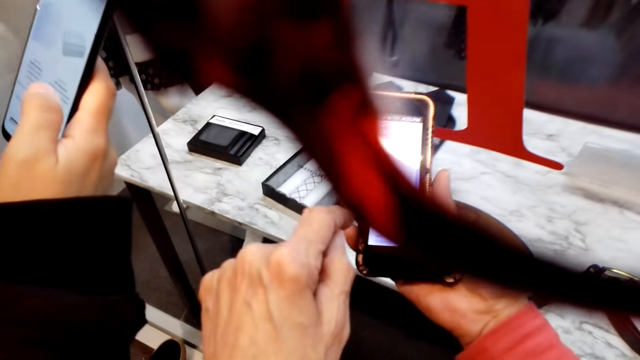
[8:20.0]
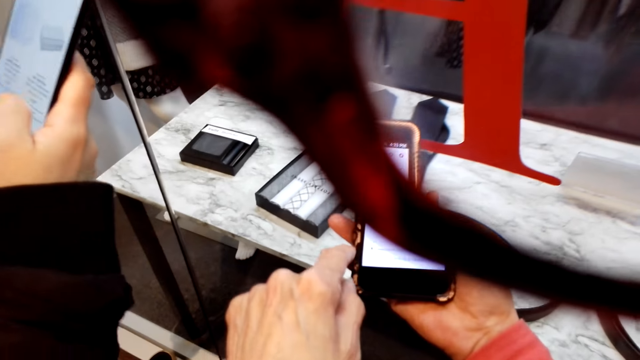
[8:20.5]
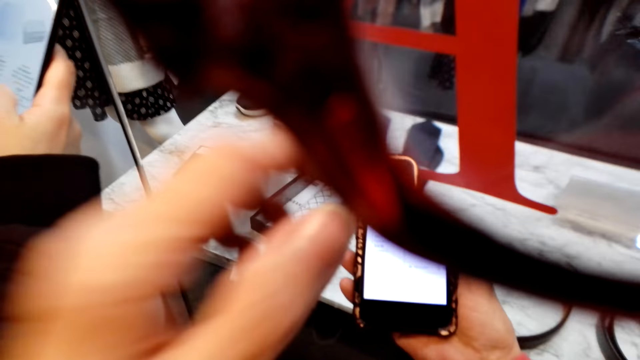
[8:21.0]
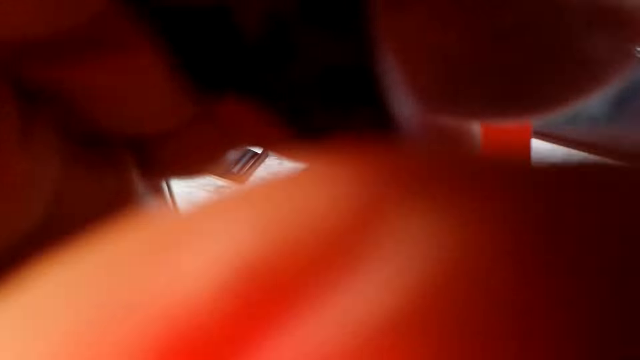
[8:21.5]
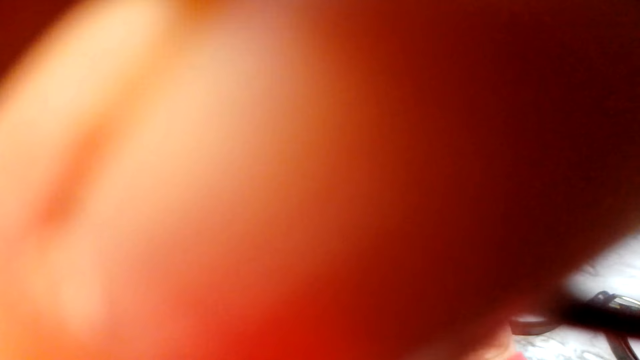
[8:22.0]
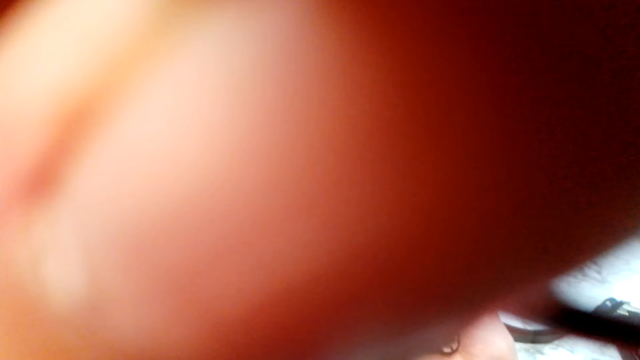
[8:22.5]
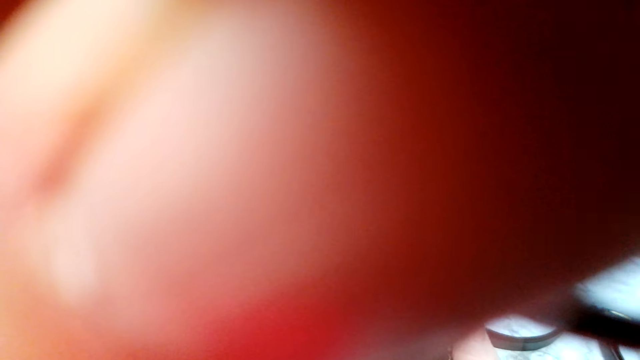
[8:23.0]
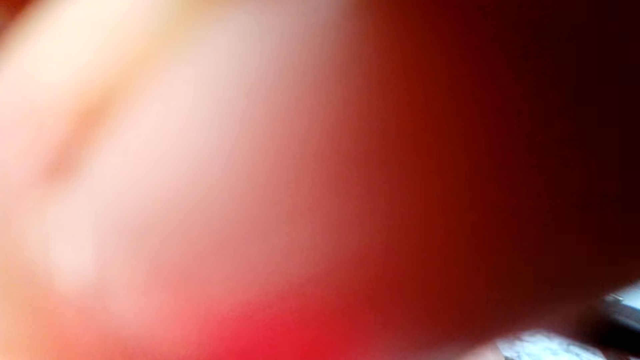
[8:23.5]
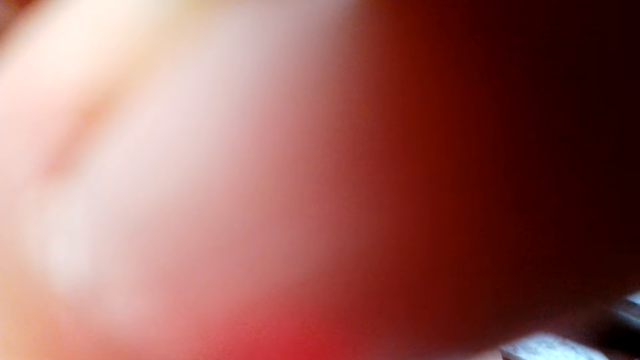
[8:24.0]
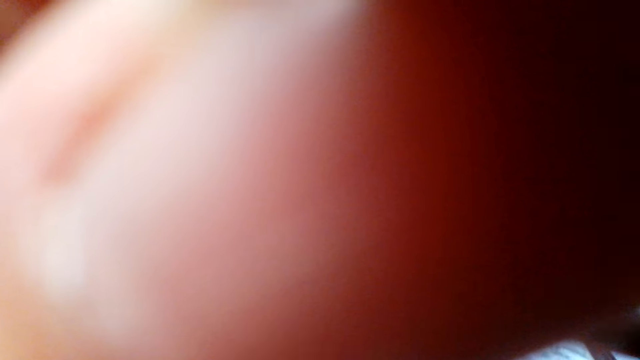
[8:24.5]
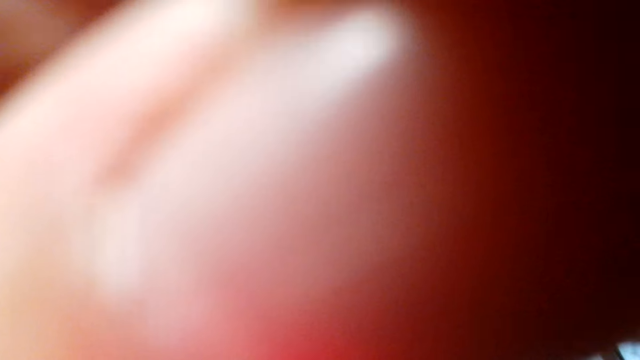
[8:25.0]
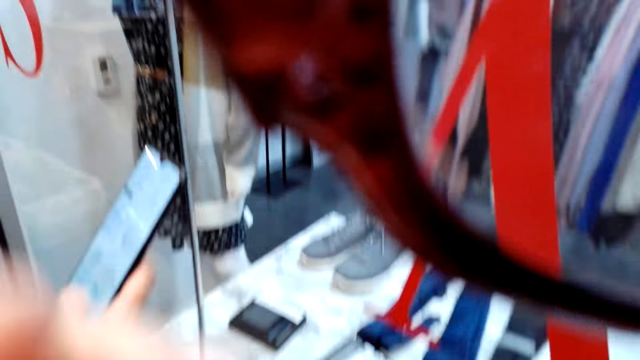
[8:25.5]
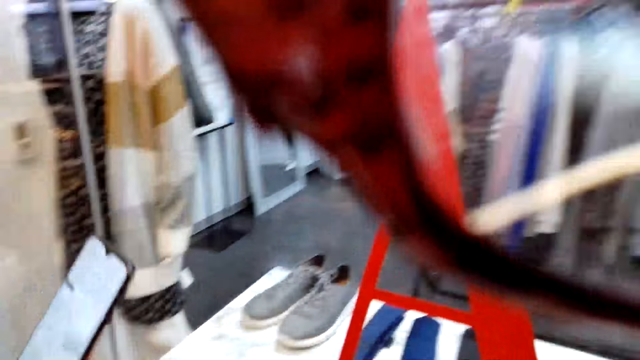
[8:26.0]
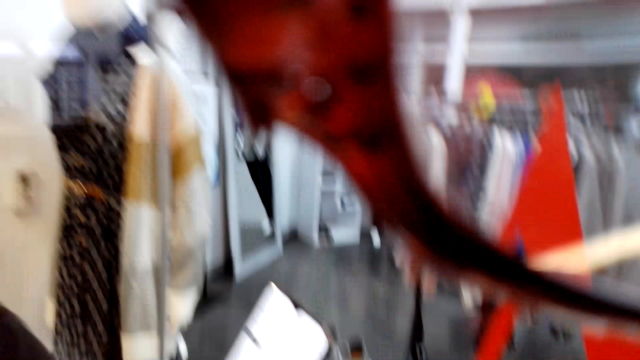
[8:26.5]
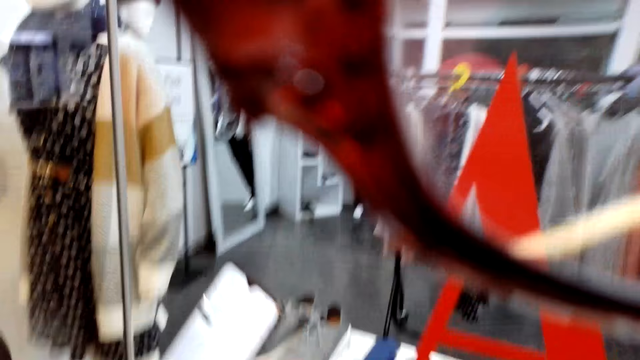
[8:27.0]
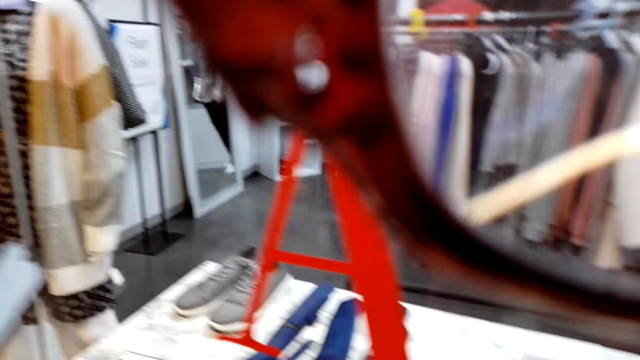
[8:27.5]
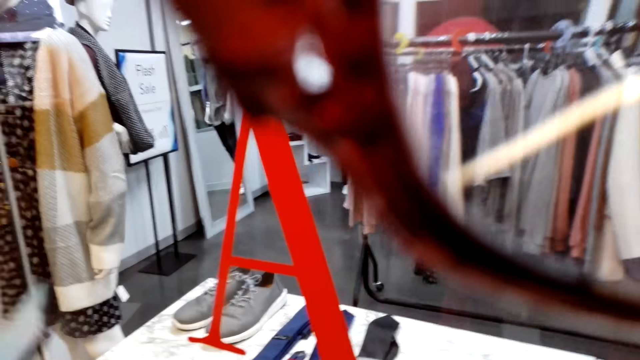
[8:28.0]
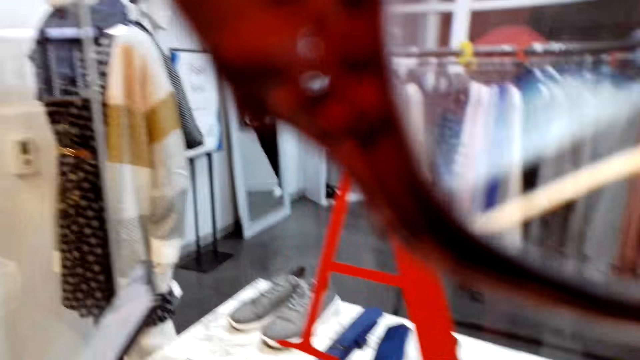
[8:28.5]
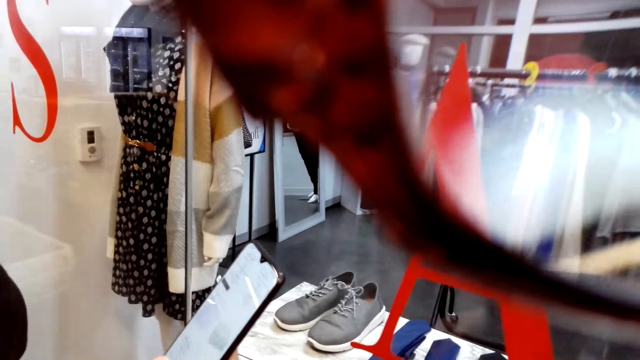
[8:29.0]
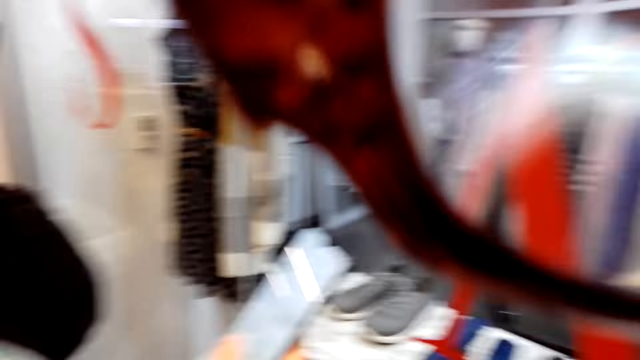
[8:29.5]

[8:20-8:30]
The camera wearer holds the sunglasses. A woman scrolls the phone.

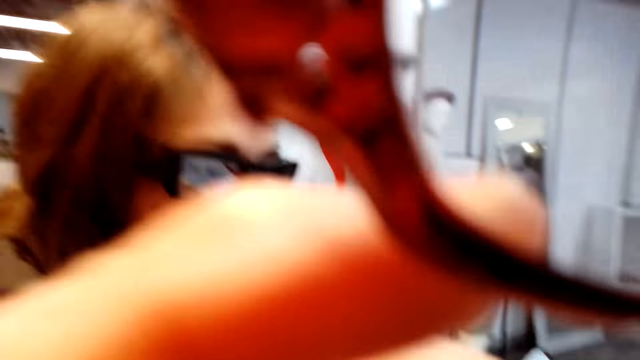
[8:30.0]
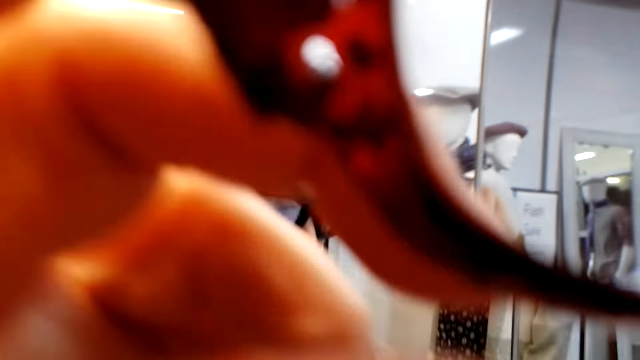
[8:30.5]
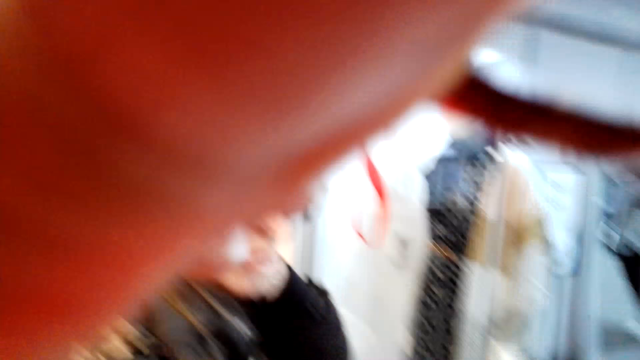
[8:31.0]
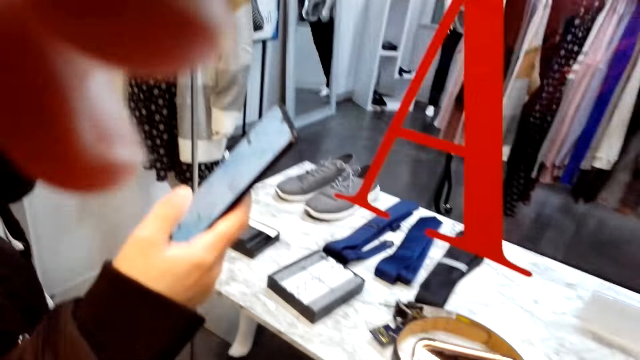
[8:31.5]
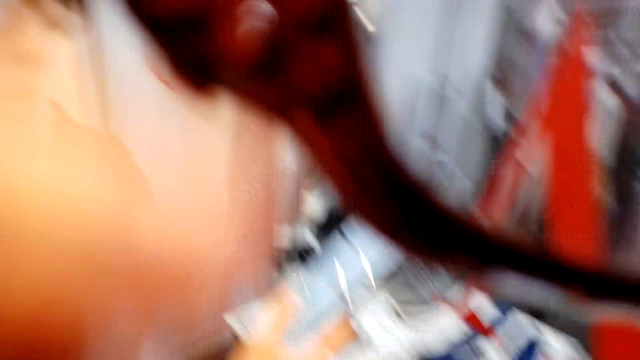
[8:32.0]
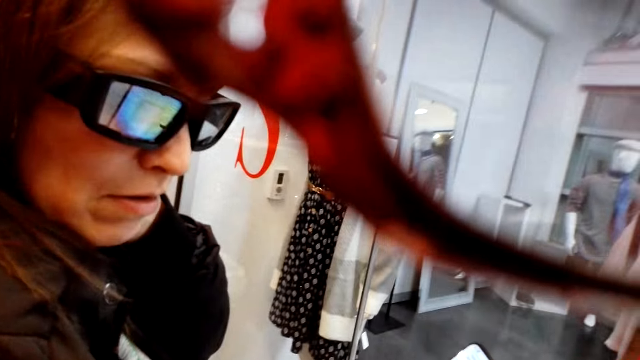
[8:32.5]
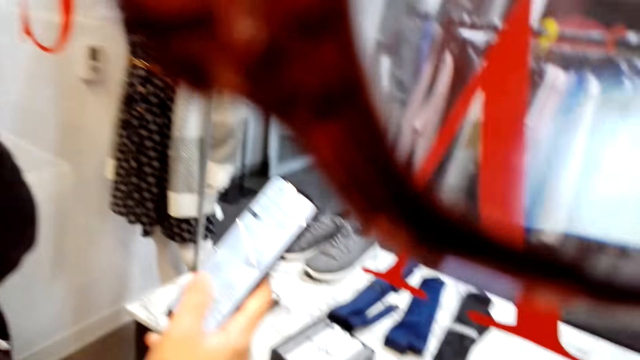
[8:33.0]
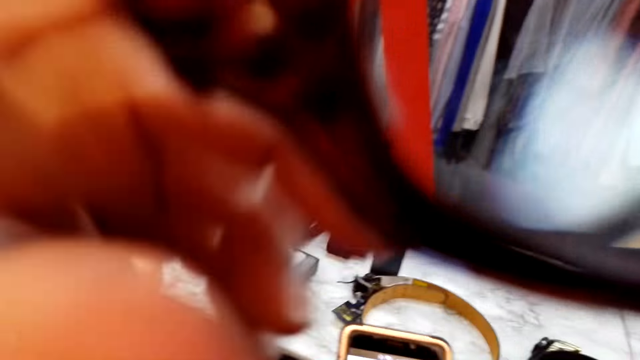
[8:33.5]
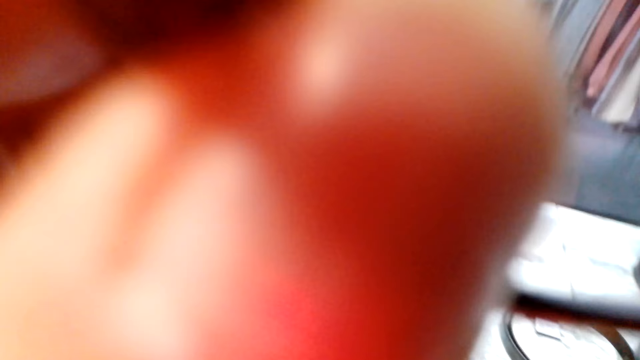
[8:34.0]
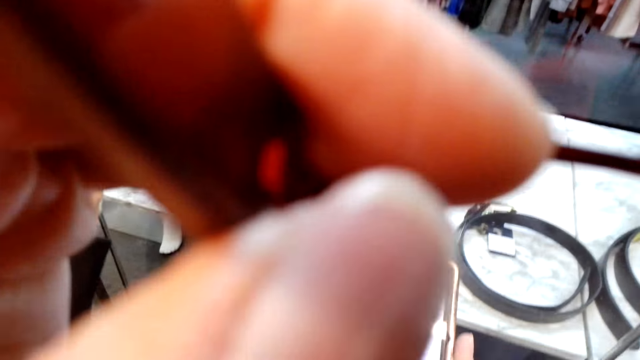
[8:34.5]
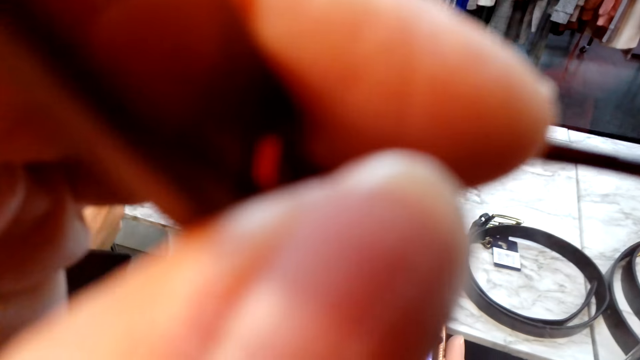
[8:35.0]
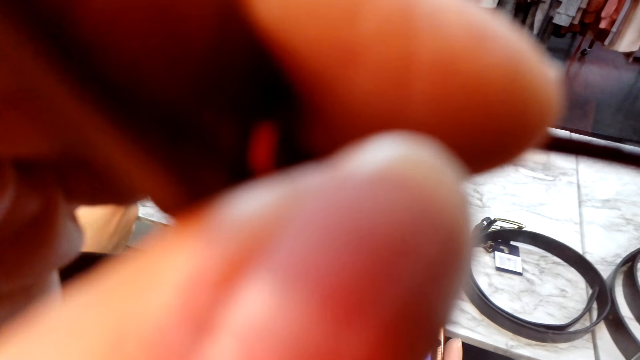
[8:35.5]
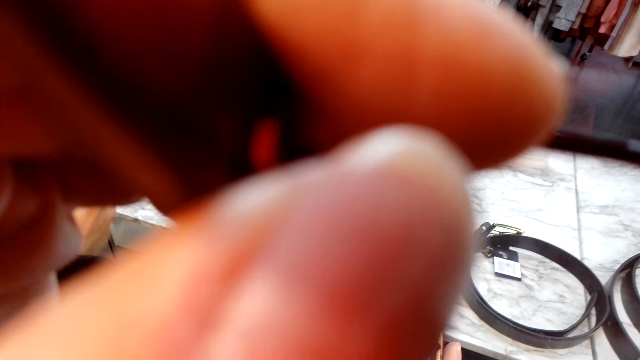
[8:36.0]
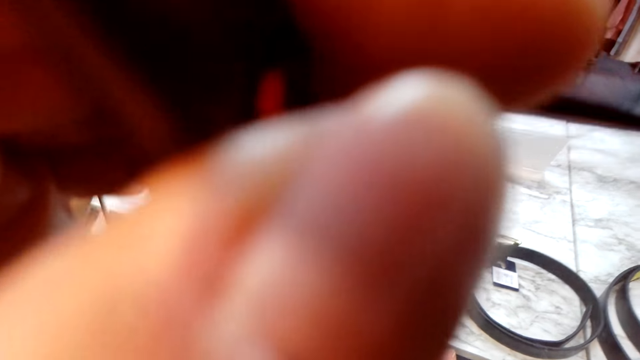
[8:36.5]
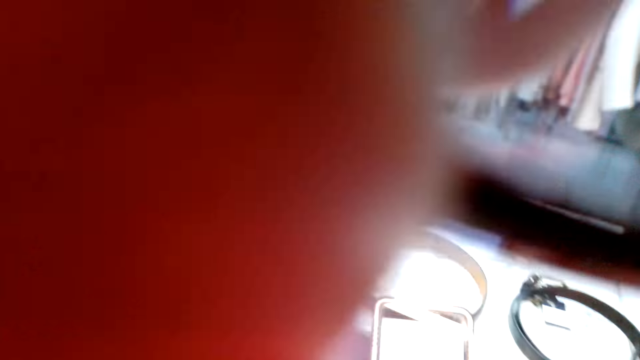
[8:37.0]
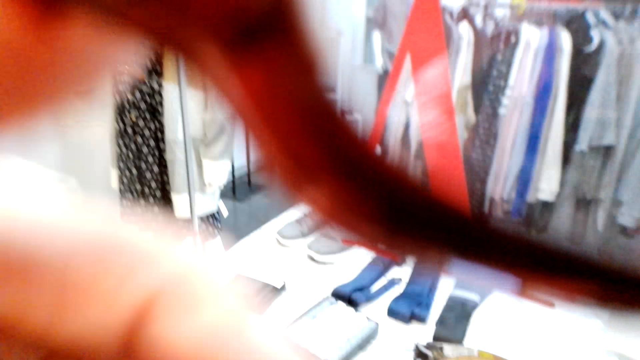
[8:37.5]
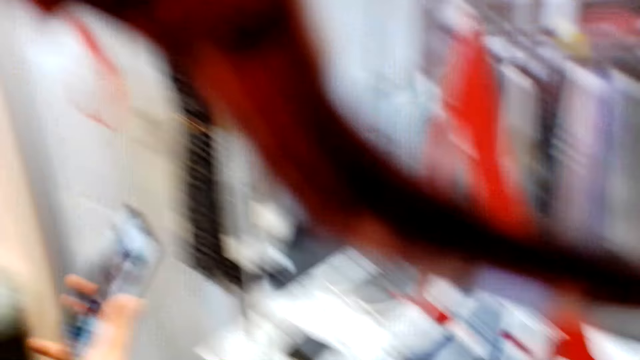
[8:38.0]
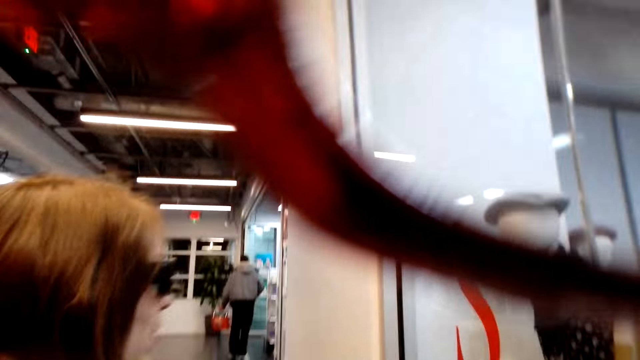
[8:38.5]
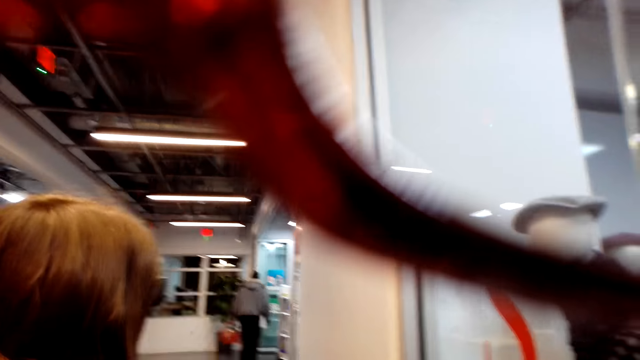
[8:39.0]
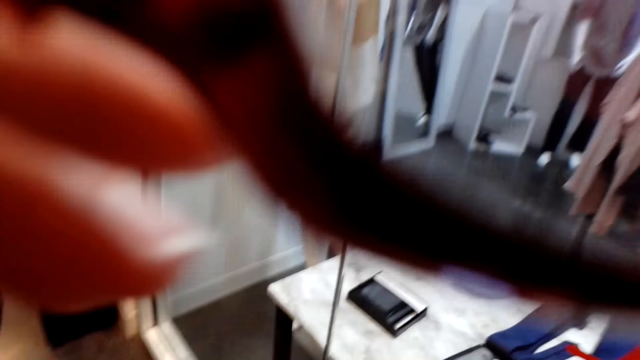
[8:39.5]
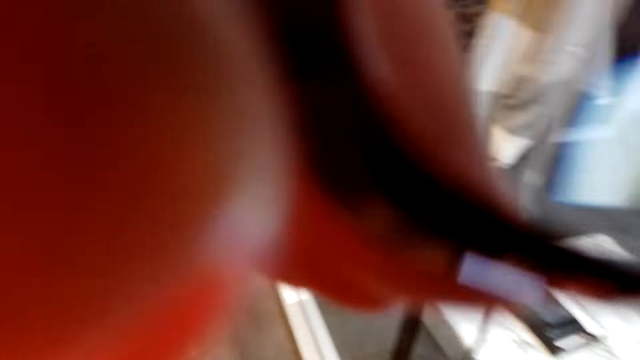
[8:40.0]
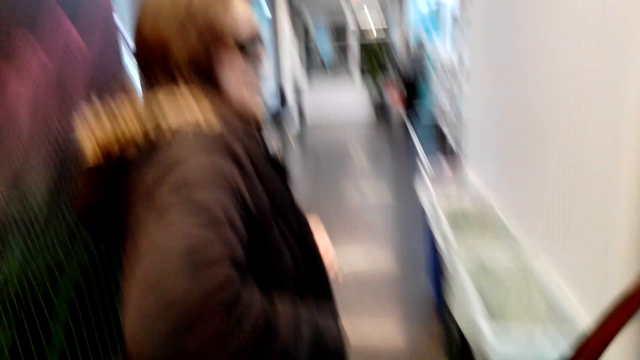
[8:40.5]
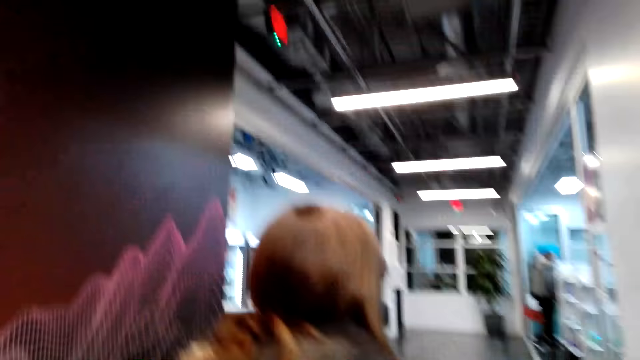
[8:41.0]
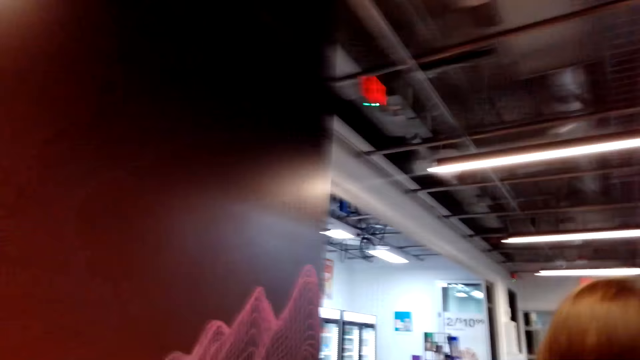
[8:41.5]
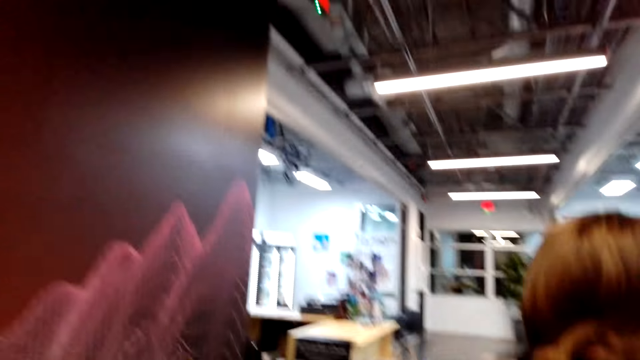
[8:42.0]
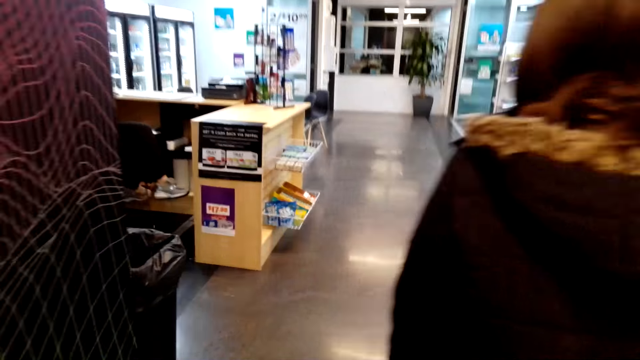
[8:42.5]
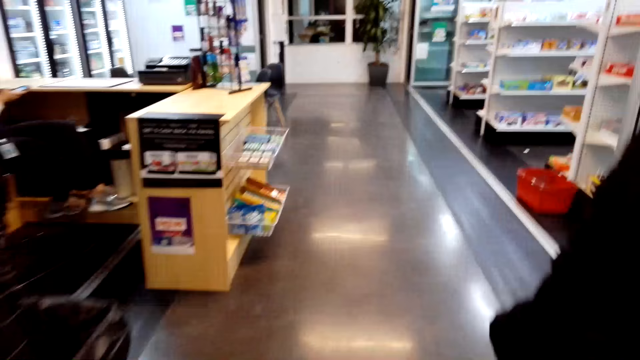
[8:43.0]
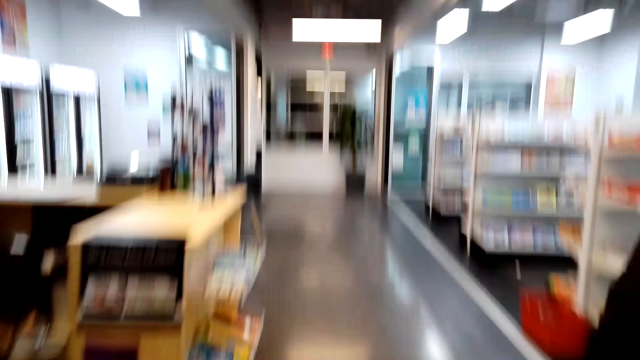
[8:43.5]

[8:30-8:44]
The camera wearer holds the sunglasses. They converse with a woman. They hold the sunglasses. They converse with the woman. They hold the sunglasses. They talk to the woman. The camera wearer and the woman walk to the grocery store.
